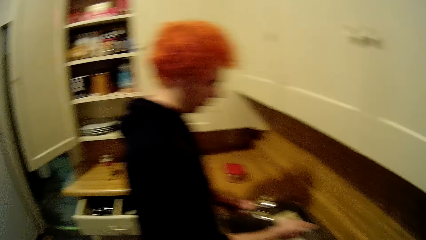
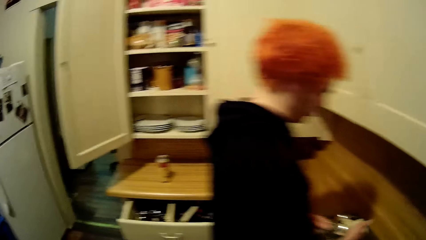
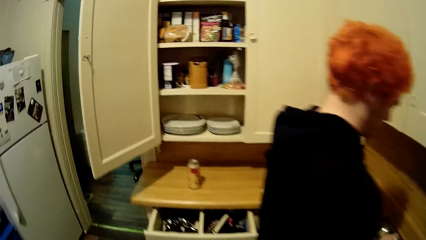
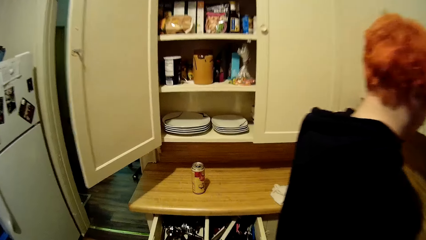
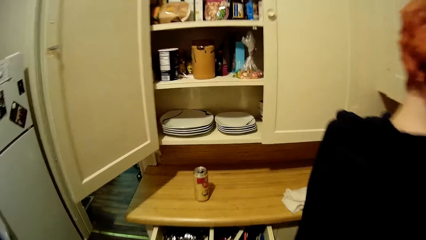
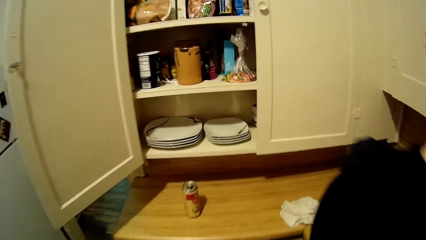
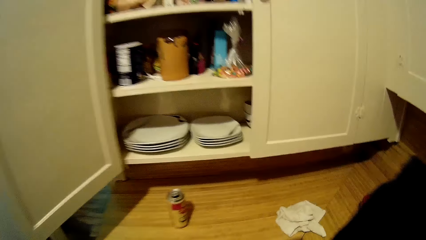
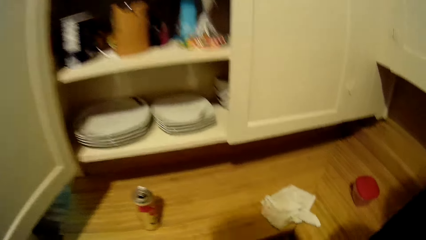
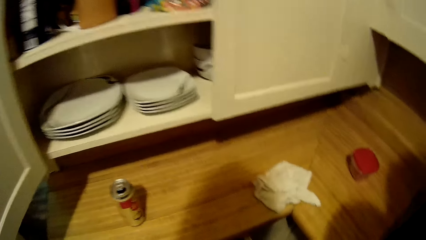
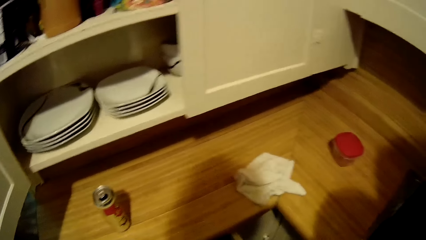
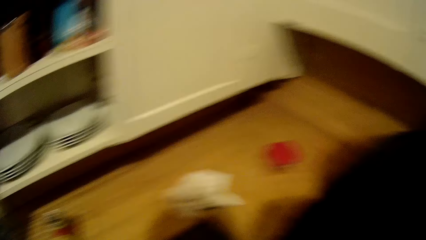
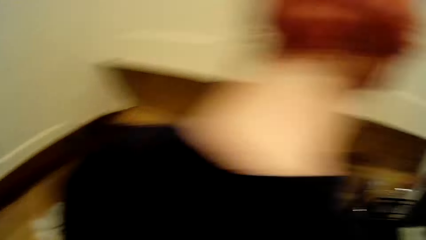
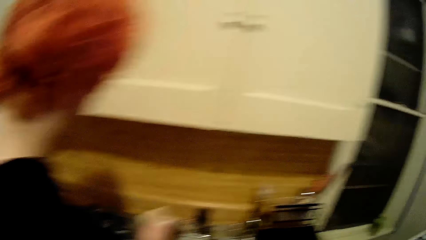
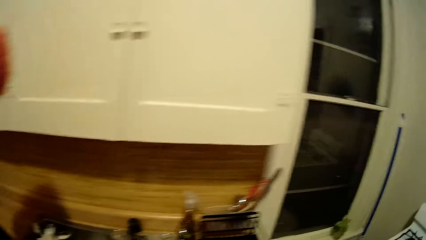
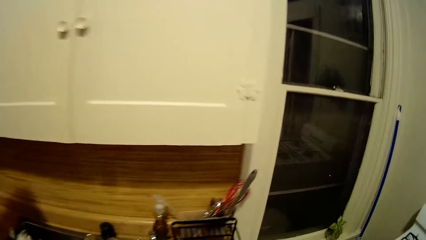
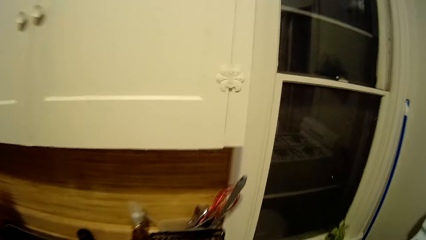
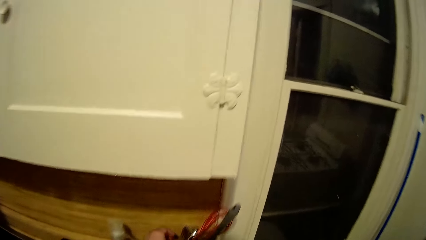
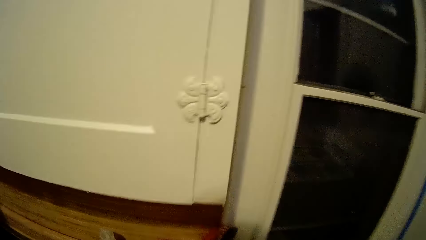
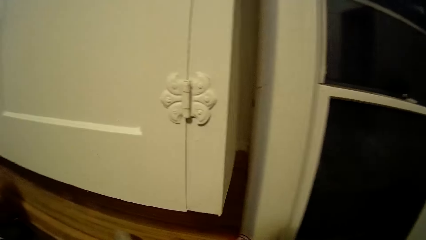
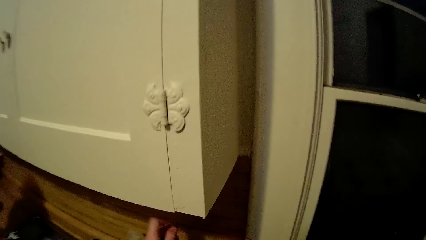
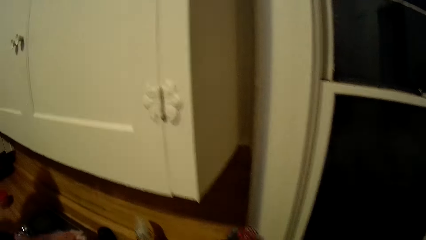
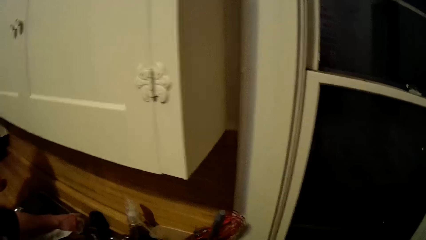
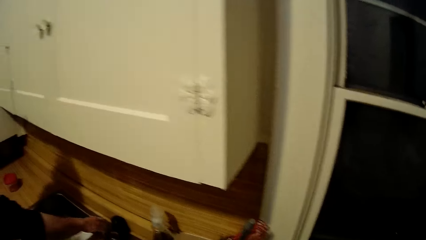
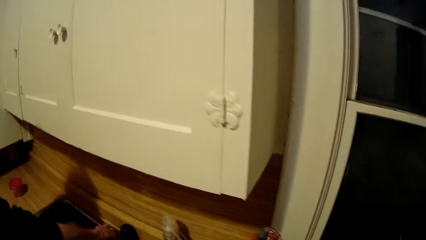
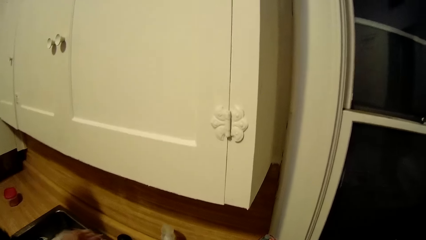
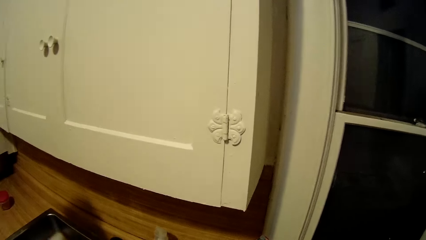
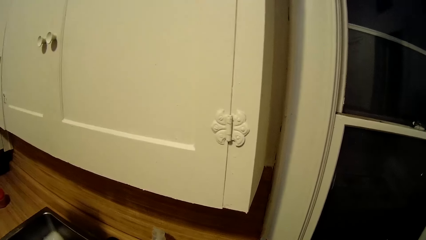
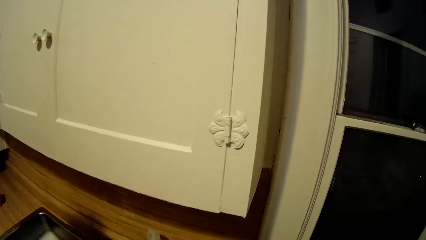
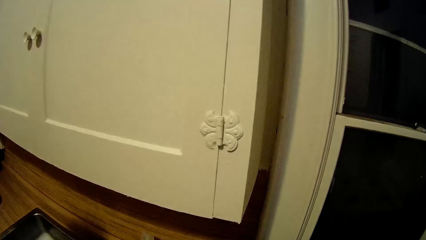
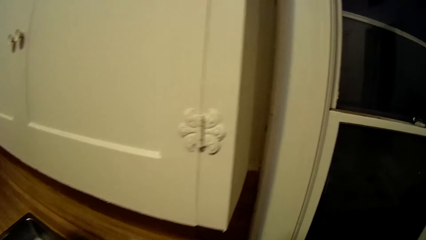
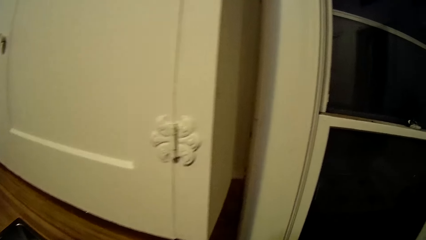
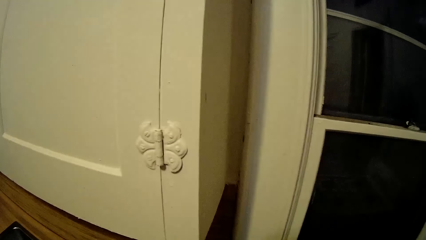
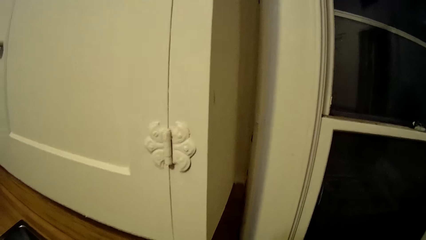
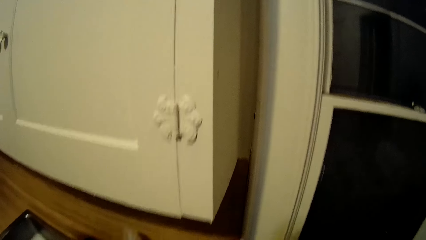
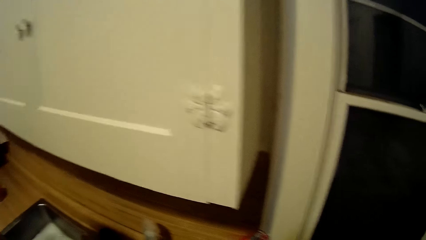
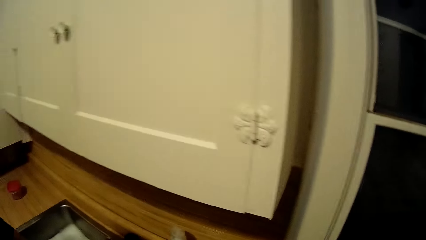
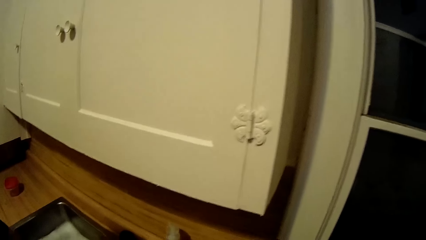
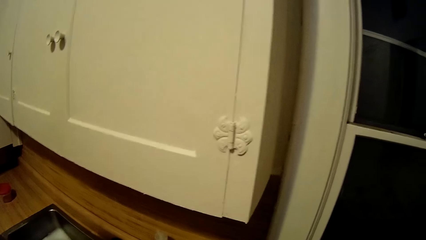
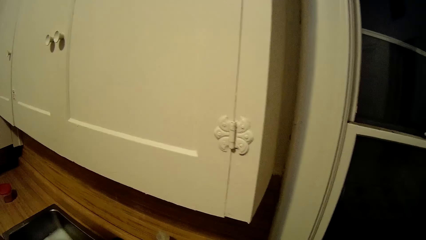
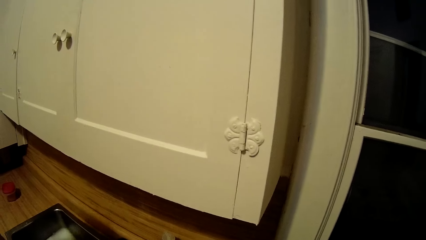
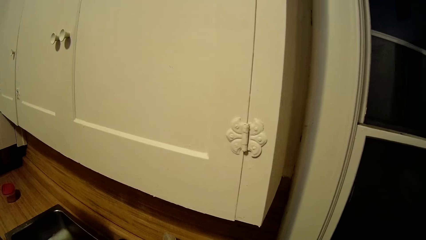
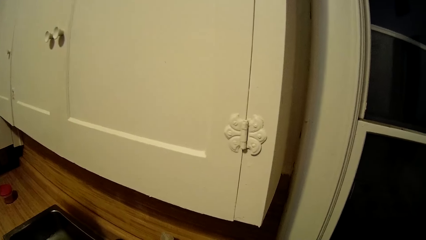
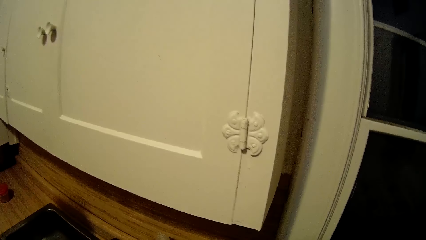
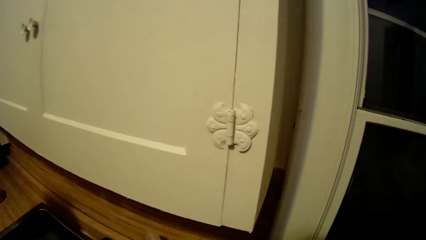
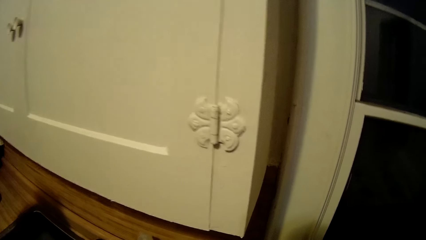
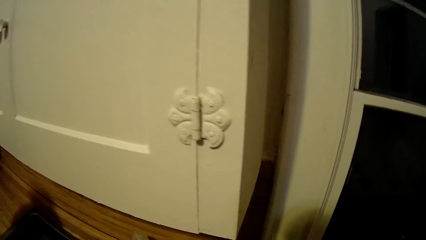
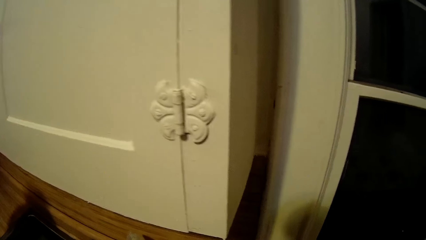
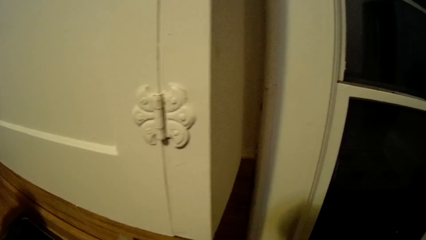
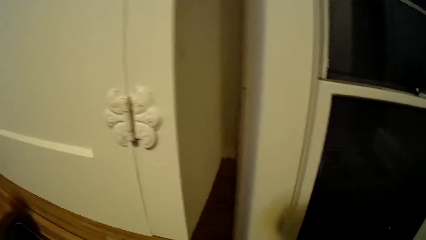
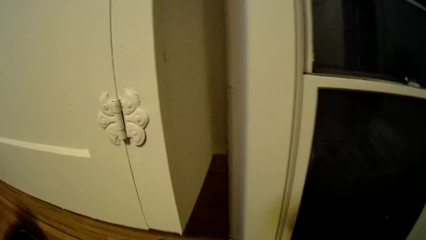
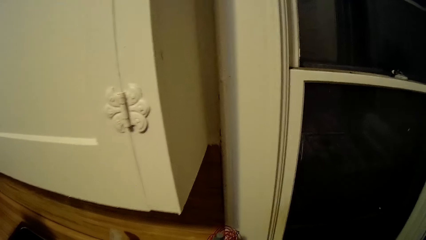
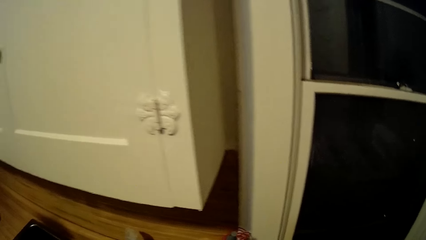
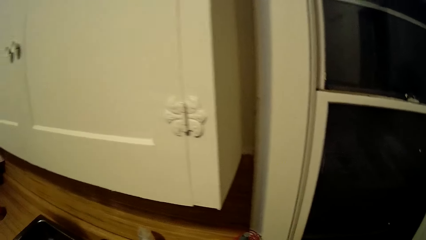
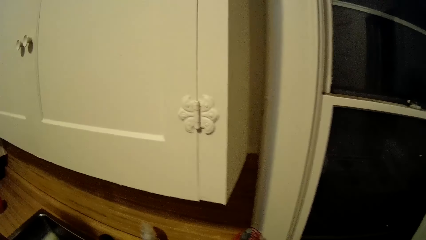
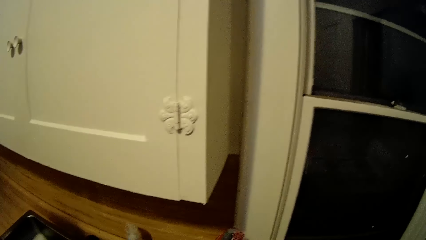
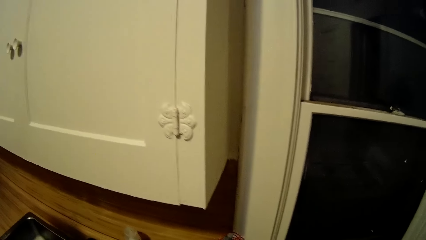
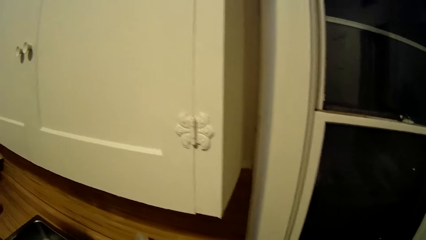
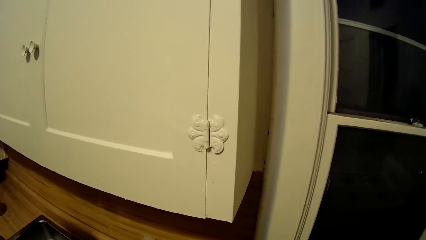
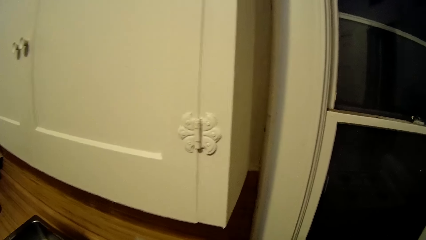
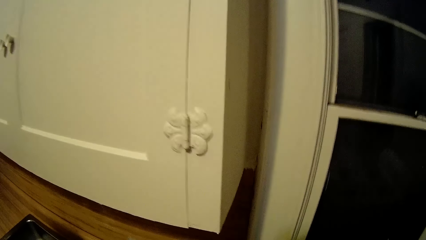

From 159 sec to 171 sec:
The camera wearer places the spoons in an open drawer. They pick the cutleries out of the rack.

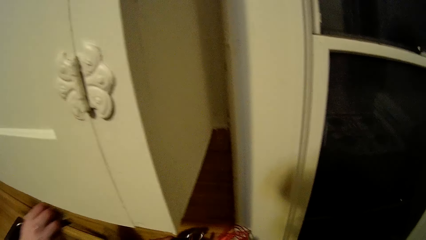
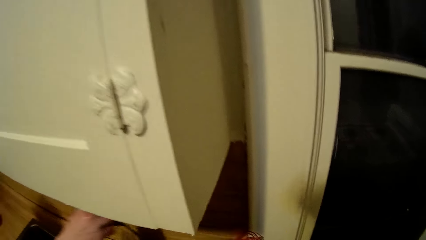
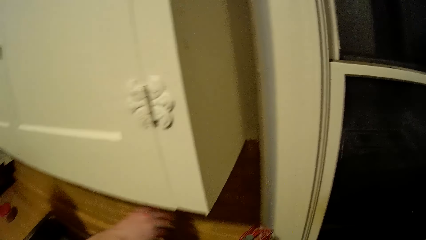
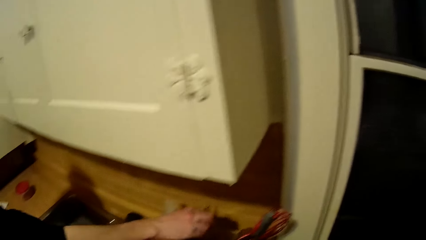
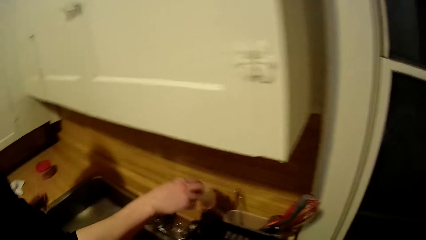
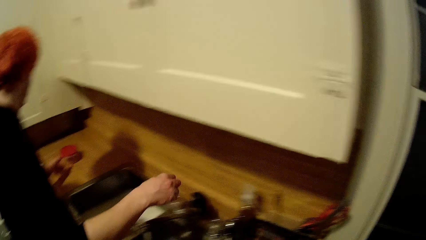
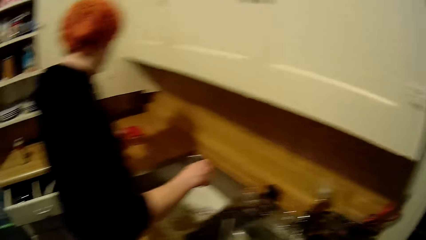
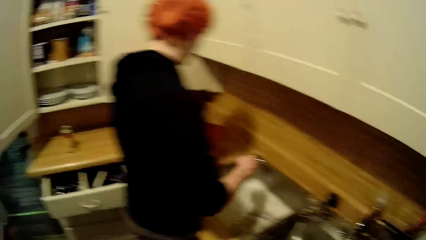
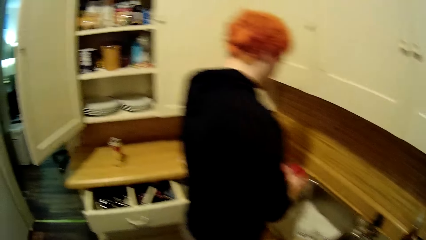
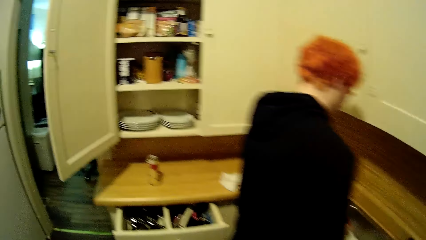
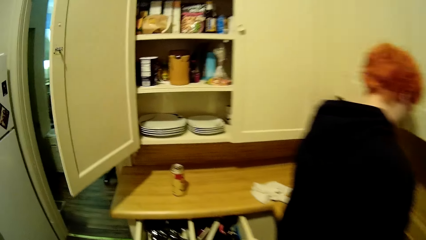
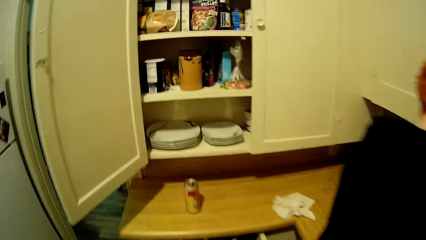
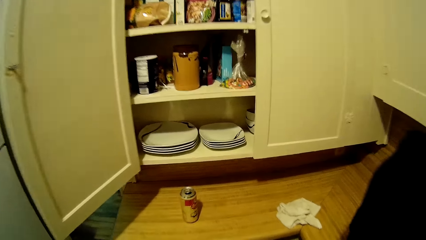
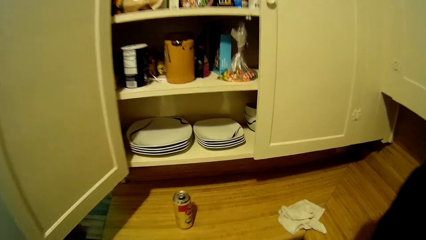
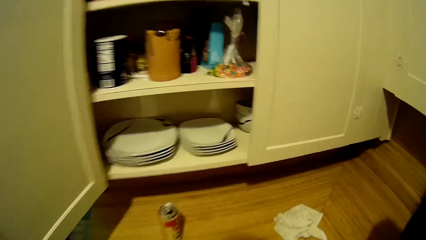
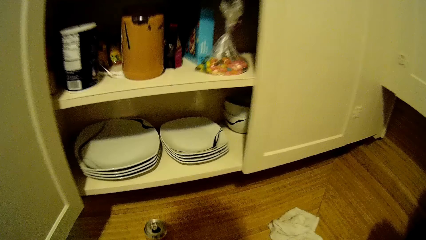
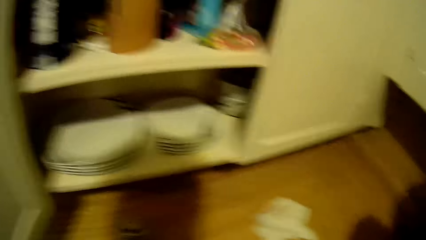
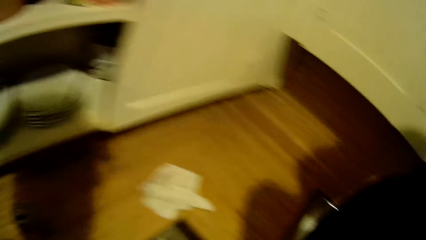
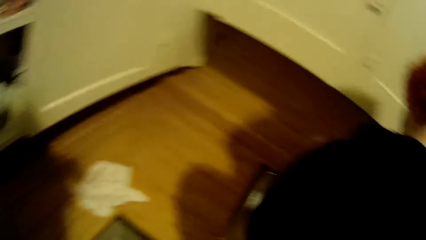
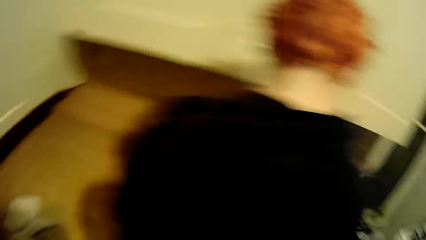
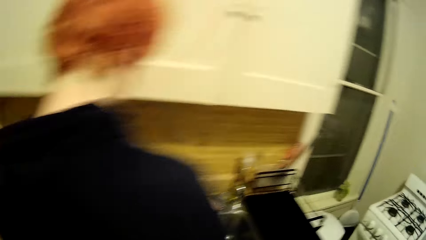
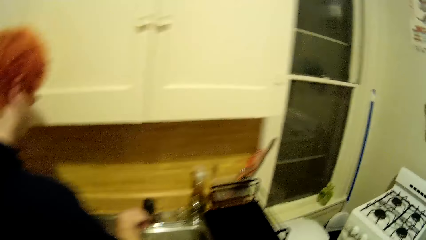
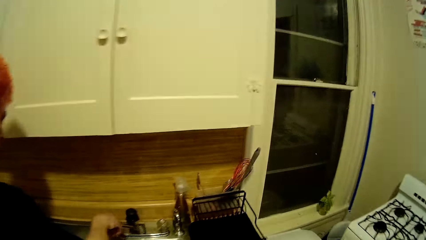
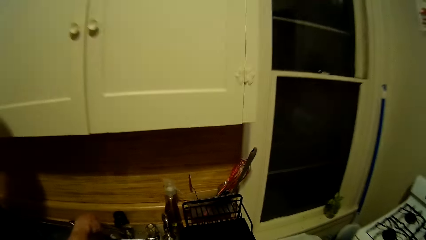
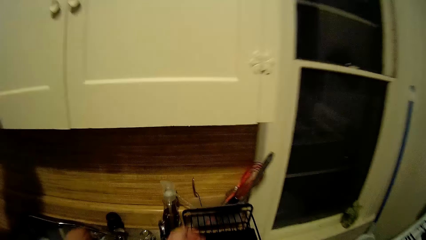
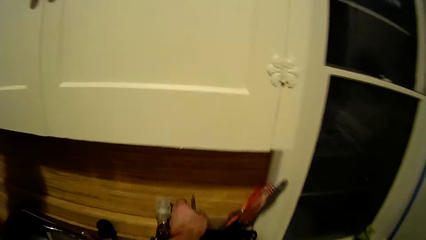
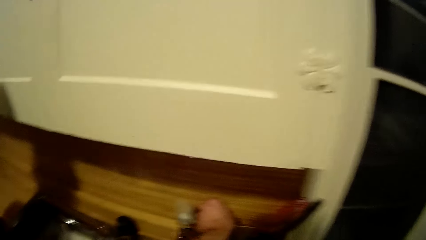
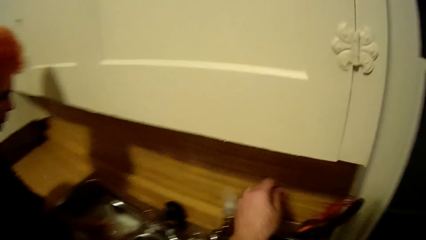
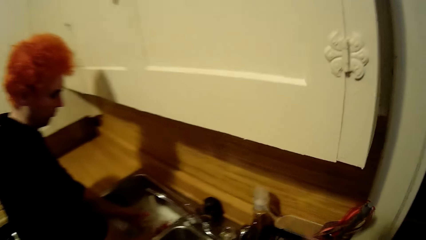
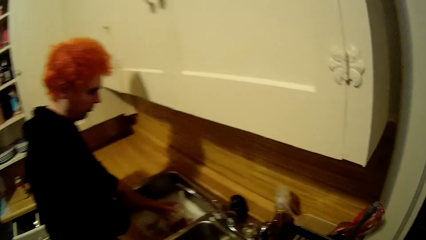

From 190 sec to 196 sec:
The camera wearer drops cutleries into the kitchen drawer.
